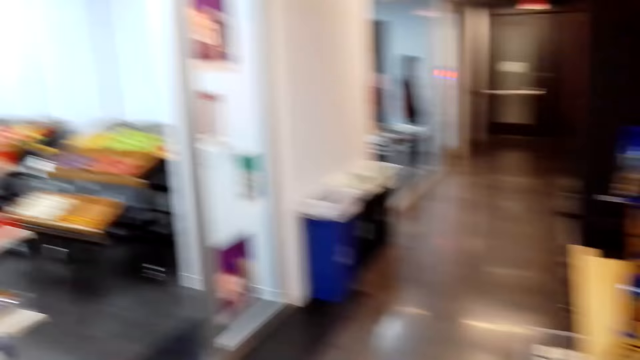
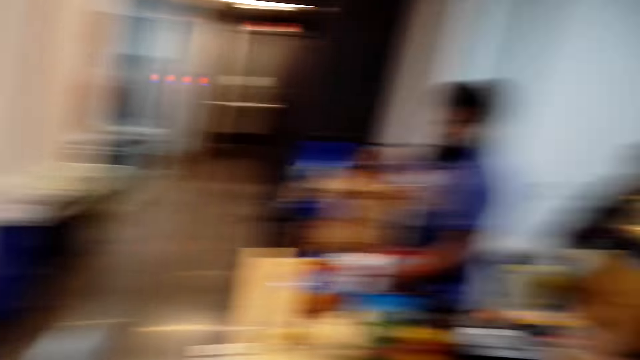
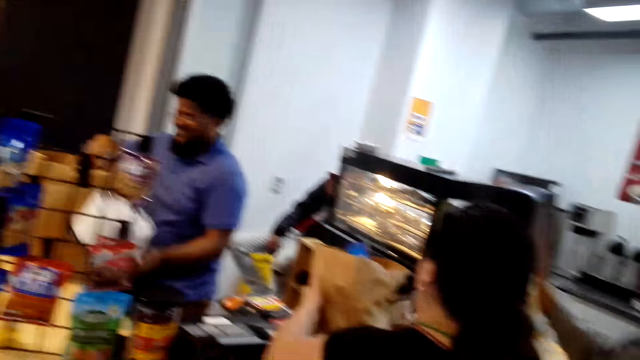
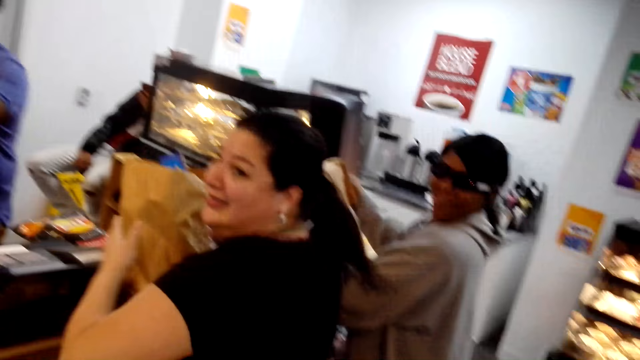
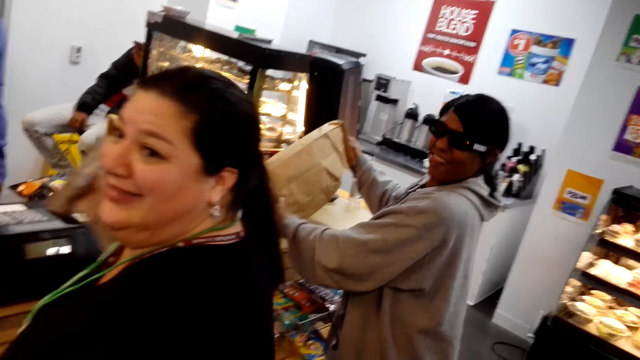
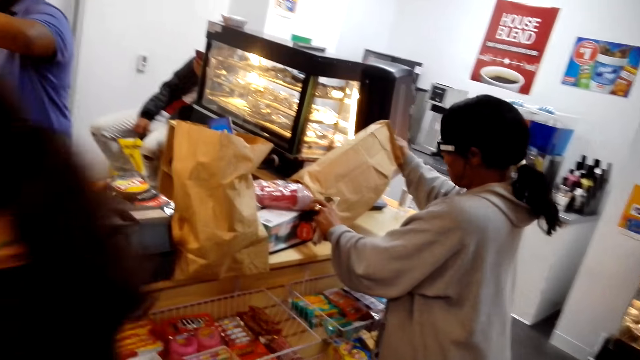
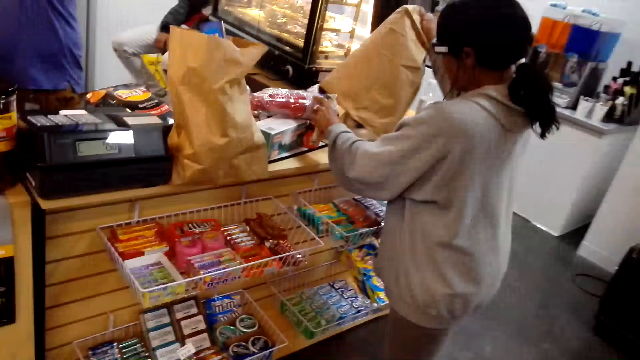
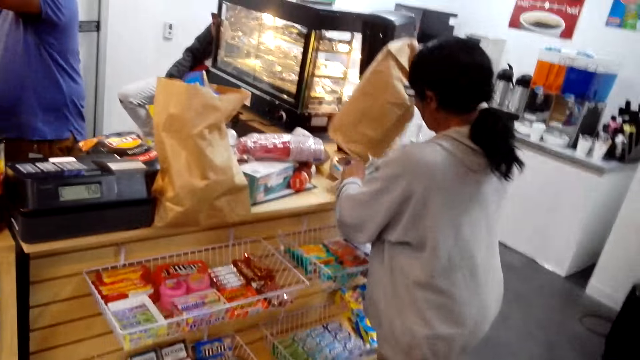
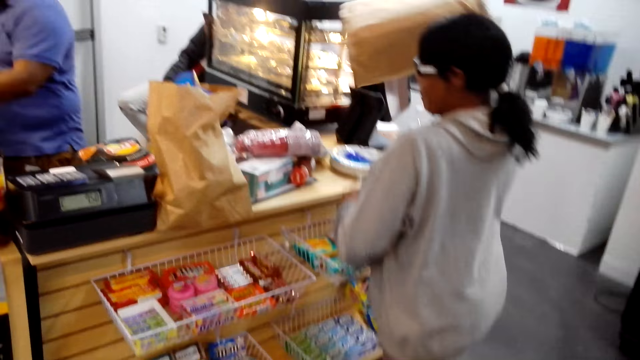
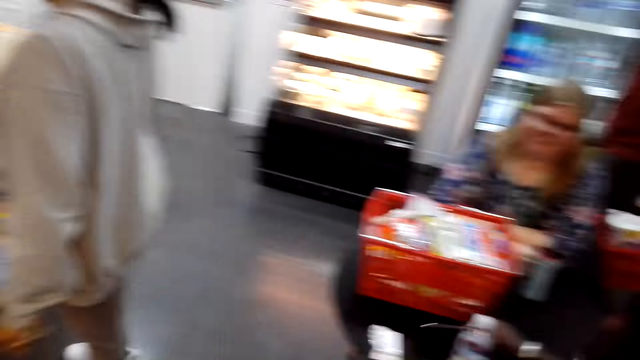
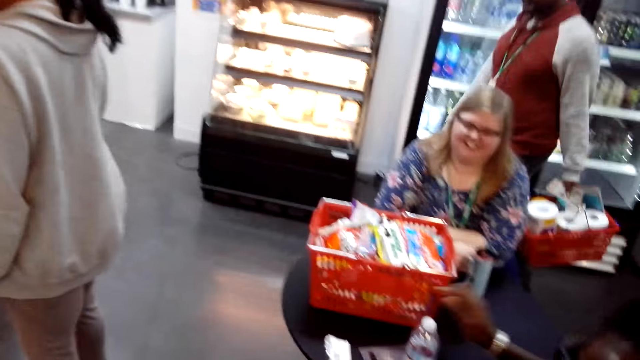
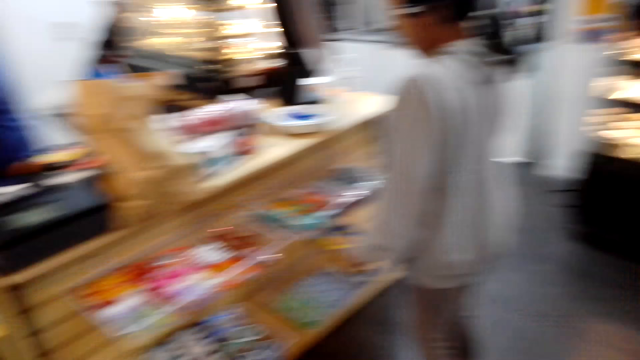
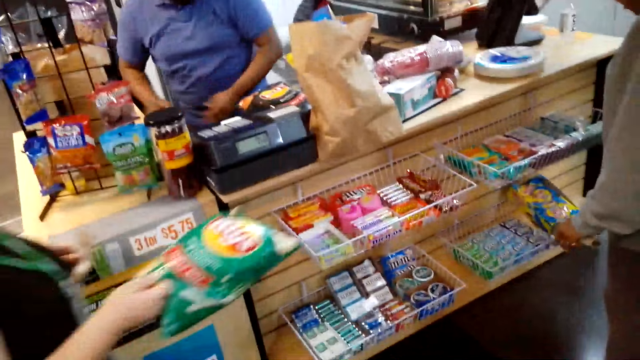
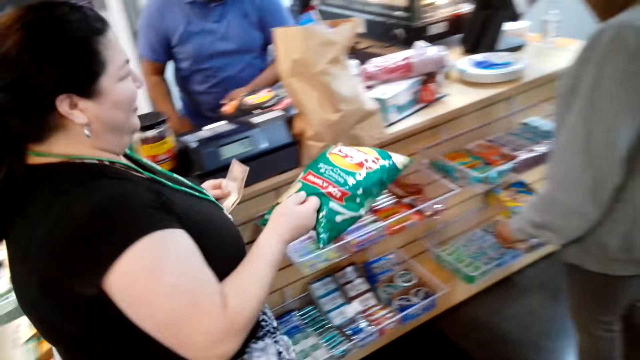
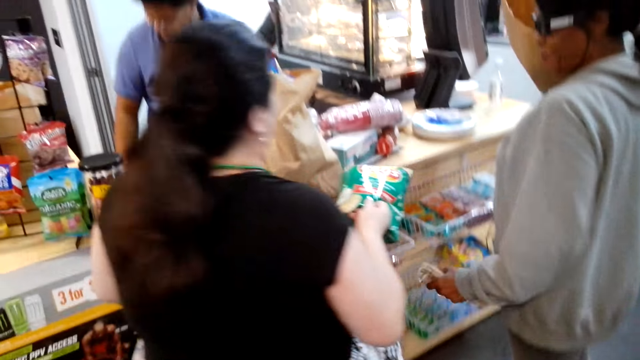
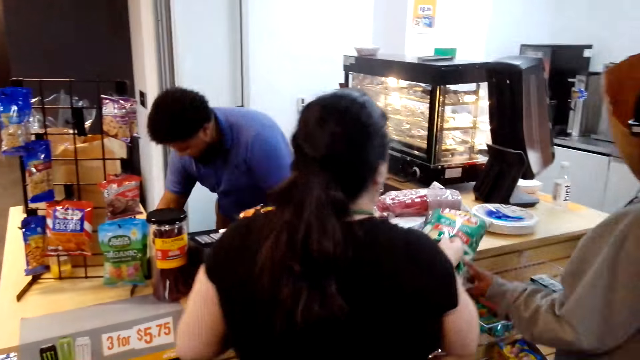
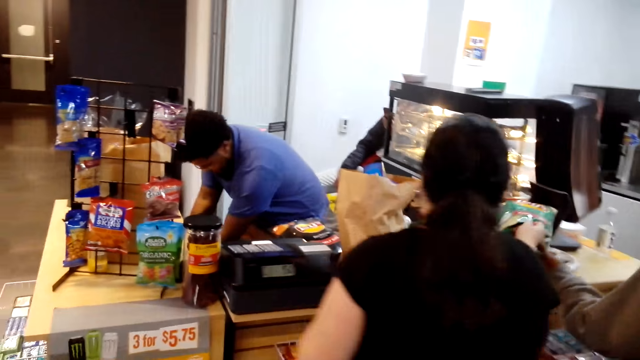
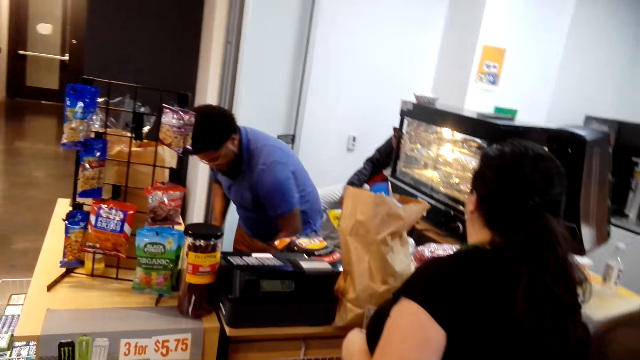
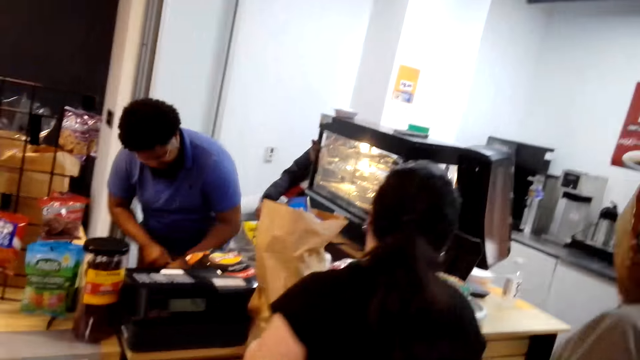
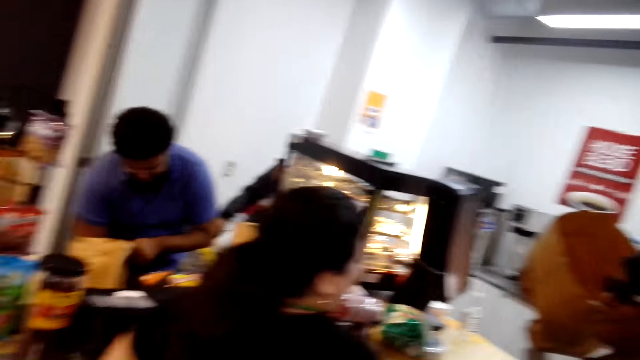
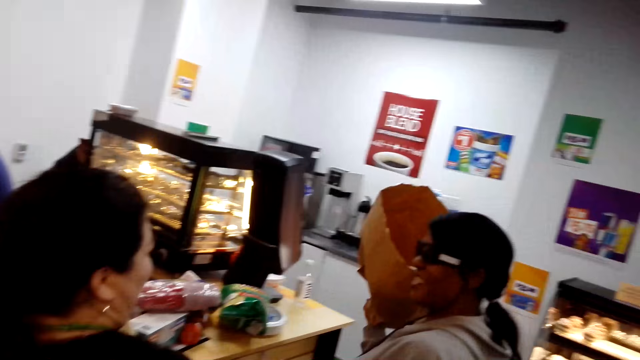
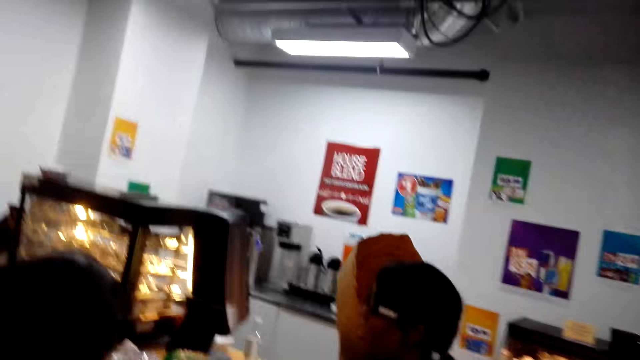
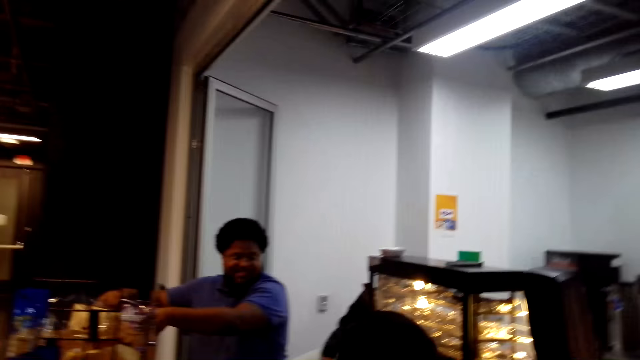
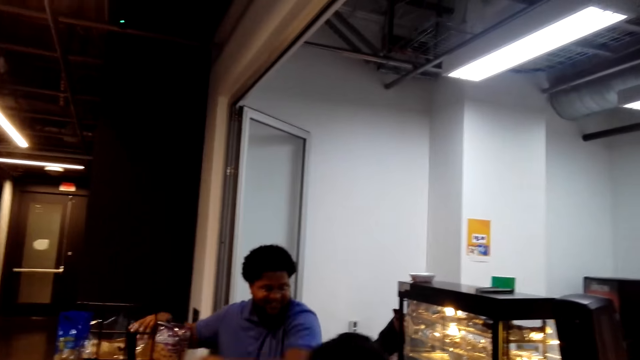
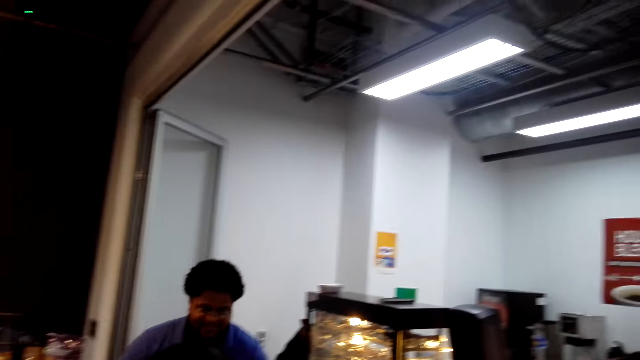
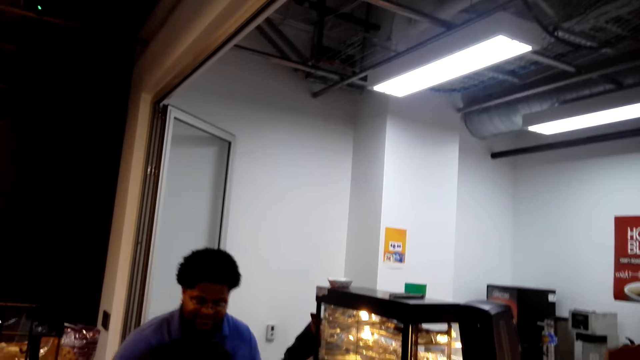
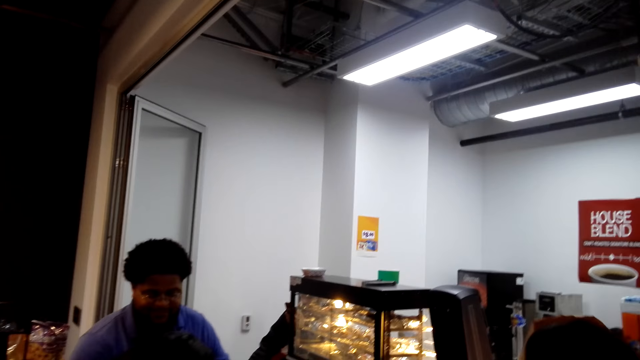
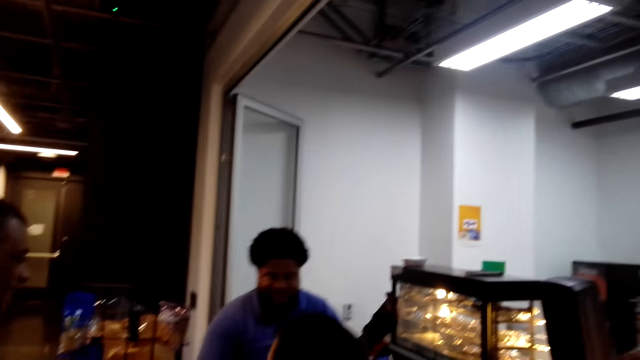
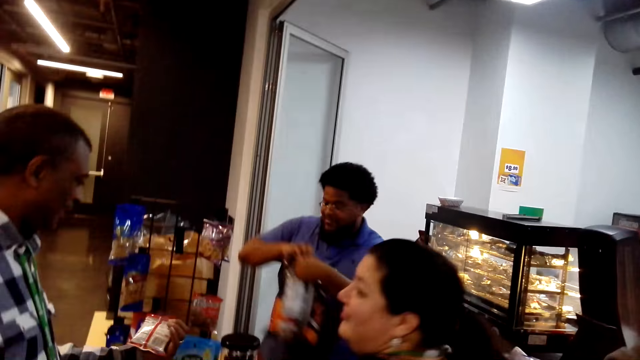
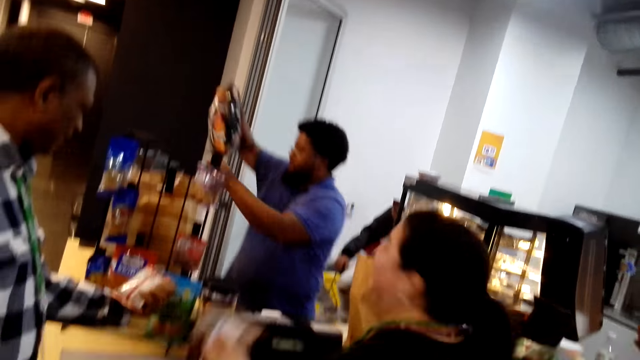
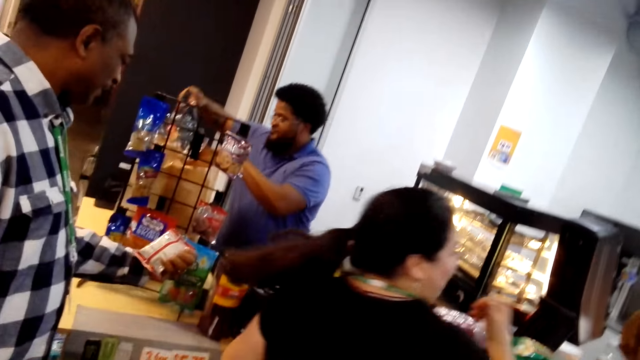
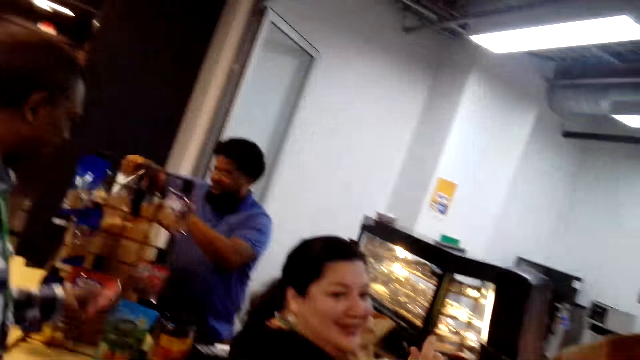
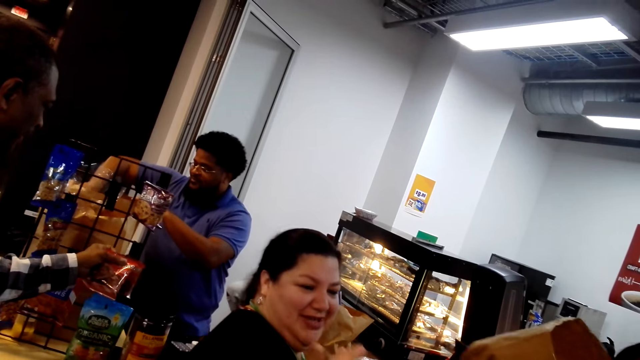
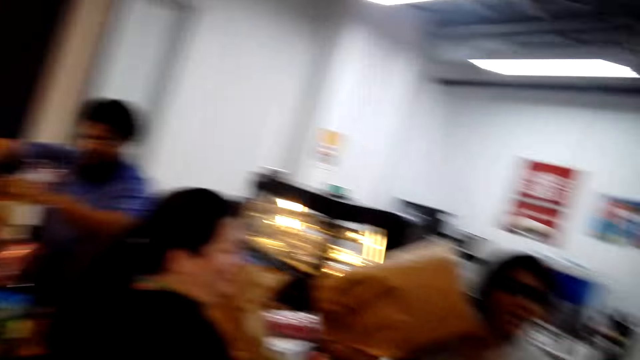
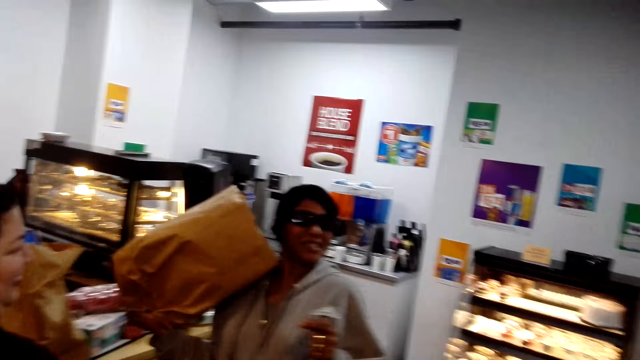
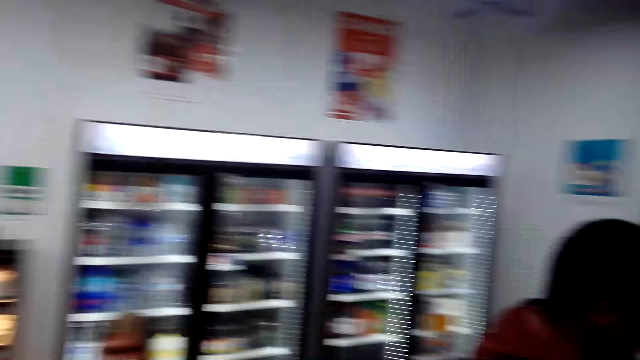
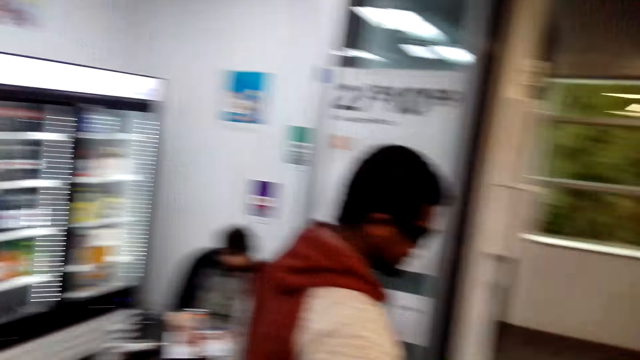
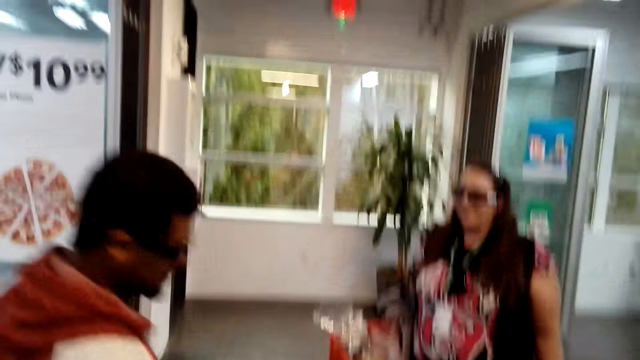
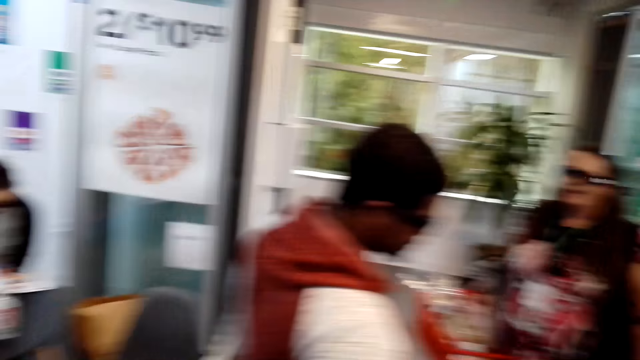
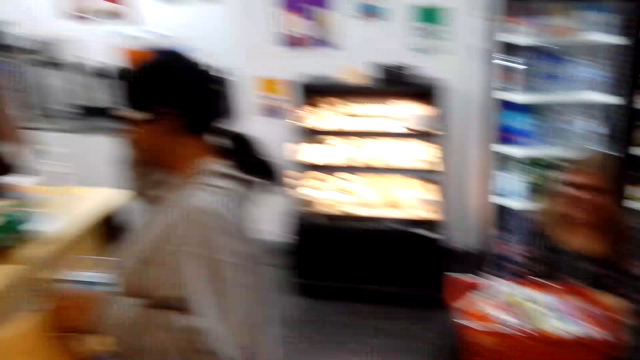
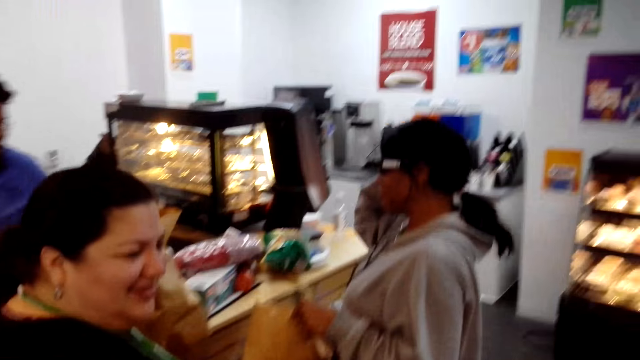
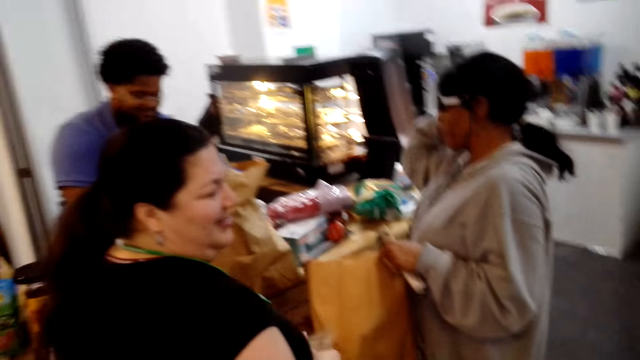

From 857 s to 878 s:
The camera wearer talks to a man. They look around the supermarket. A woman gestures with her hand.
